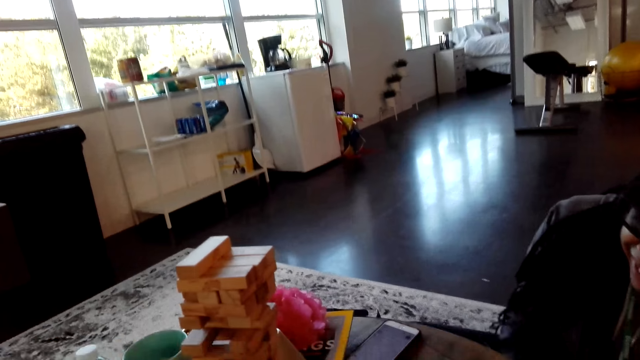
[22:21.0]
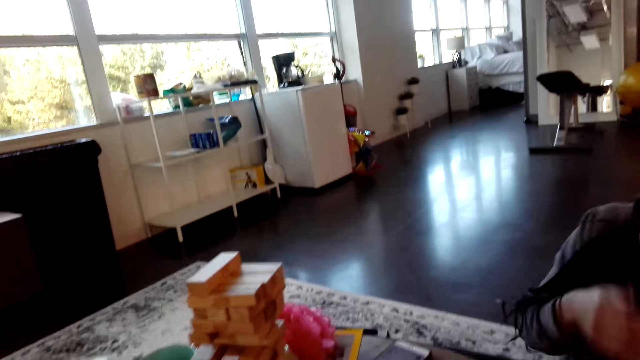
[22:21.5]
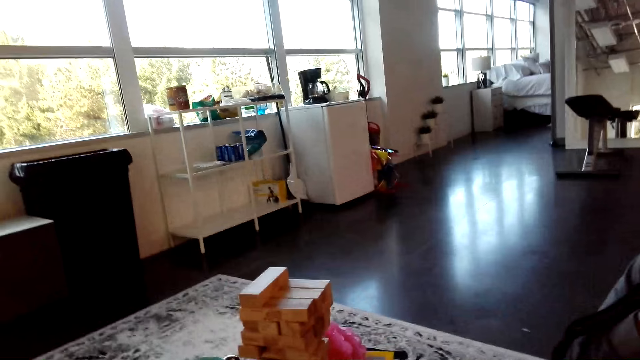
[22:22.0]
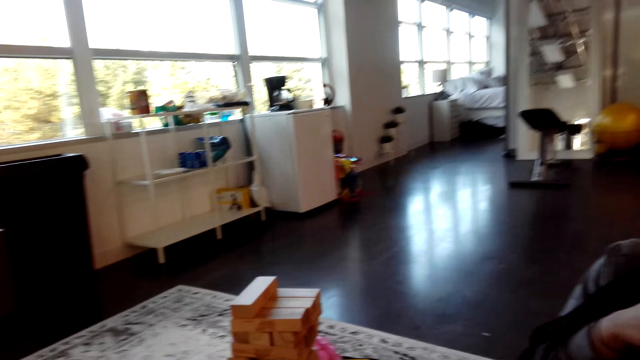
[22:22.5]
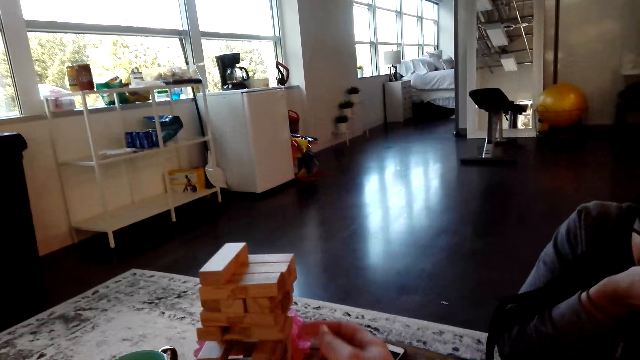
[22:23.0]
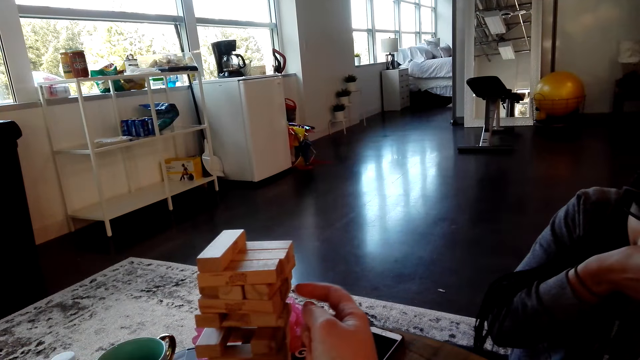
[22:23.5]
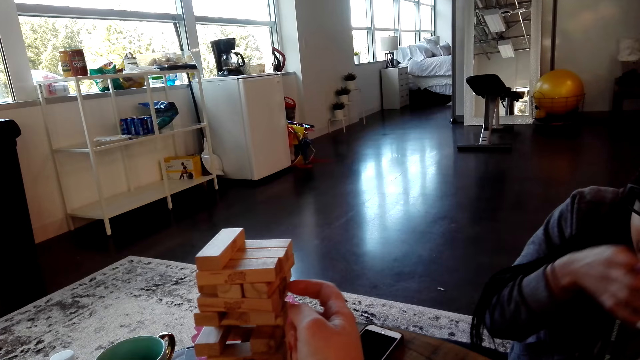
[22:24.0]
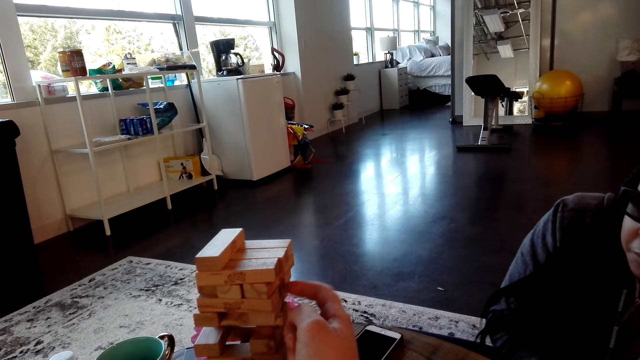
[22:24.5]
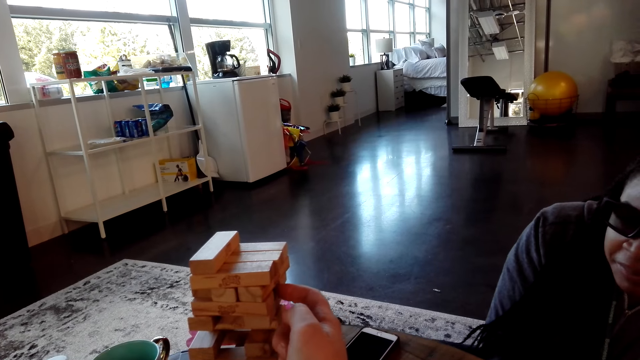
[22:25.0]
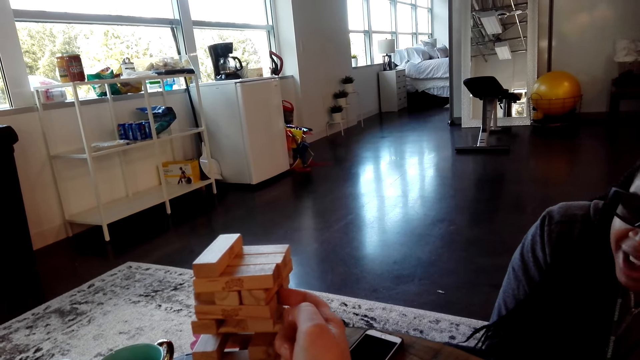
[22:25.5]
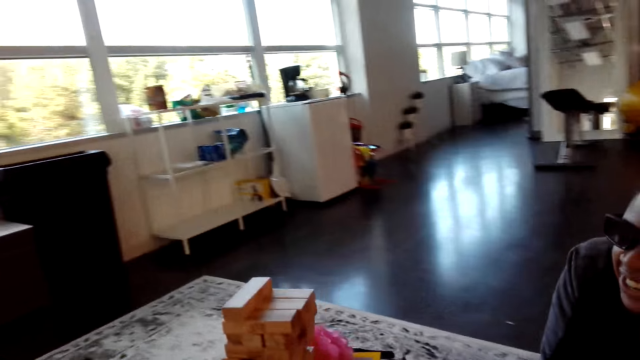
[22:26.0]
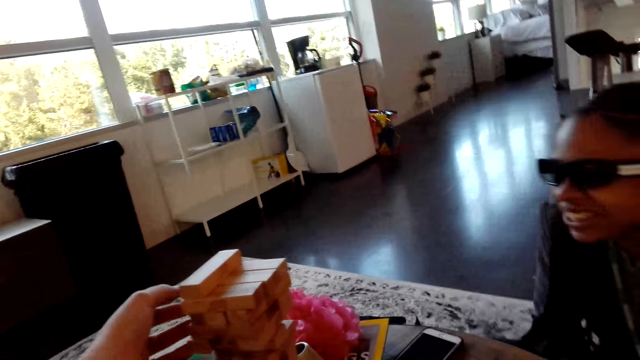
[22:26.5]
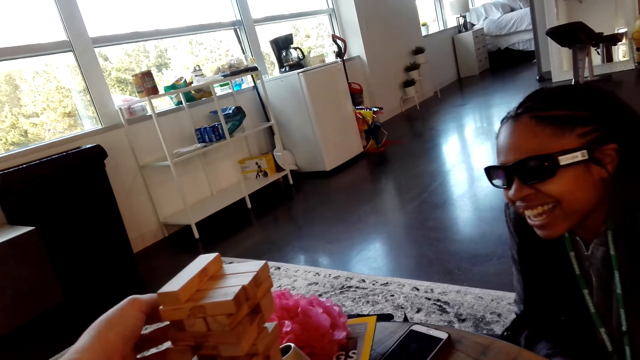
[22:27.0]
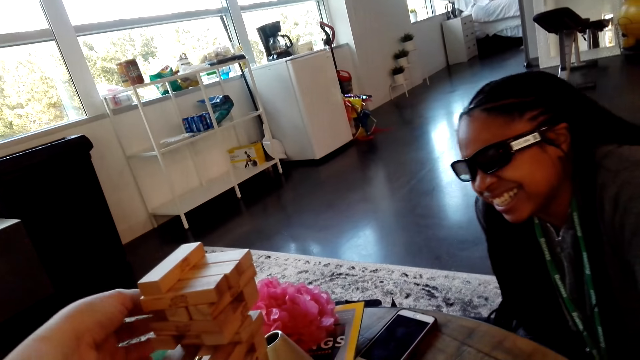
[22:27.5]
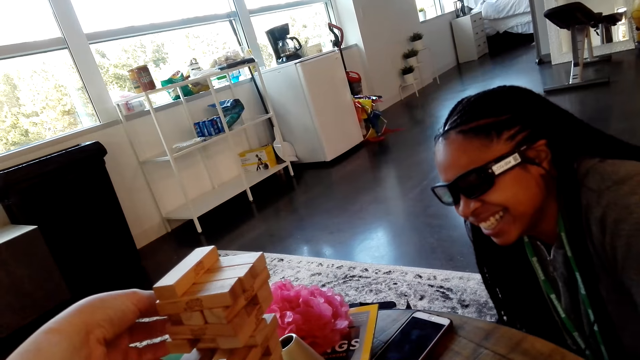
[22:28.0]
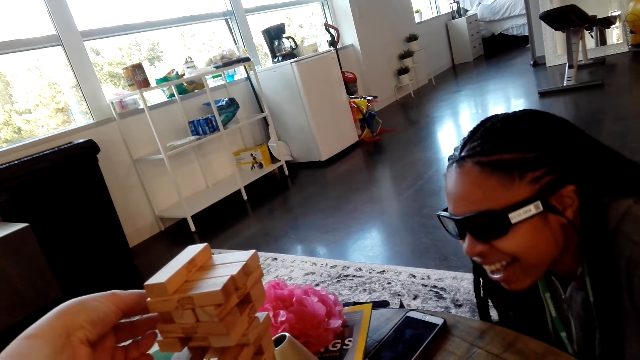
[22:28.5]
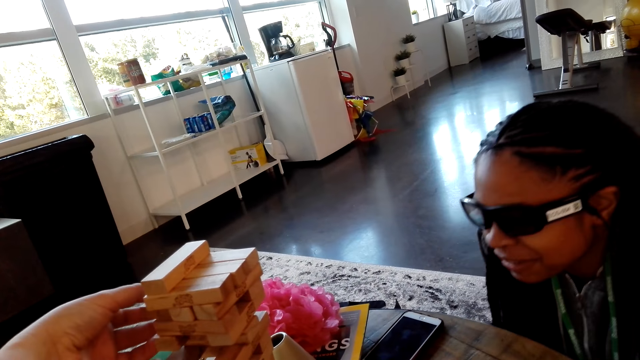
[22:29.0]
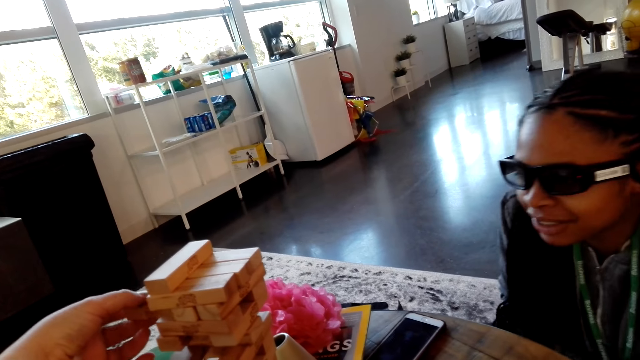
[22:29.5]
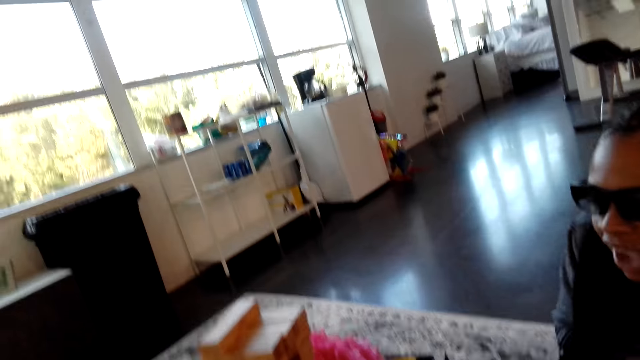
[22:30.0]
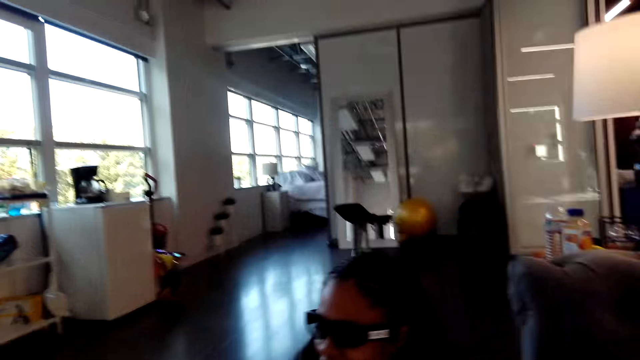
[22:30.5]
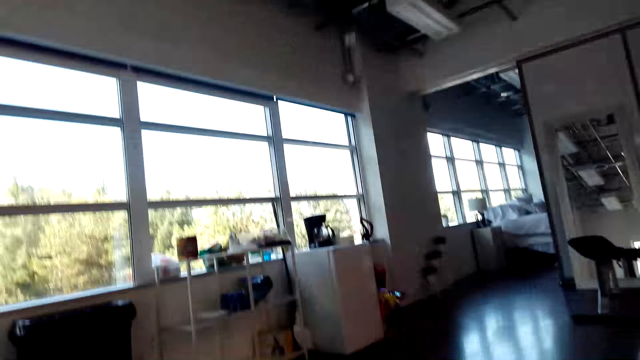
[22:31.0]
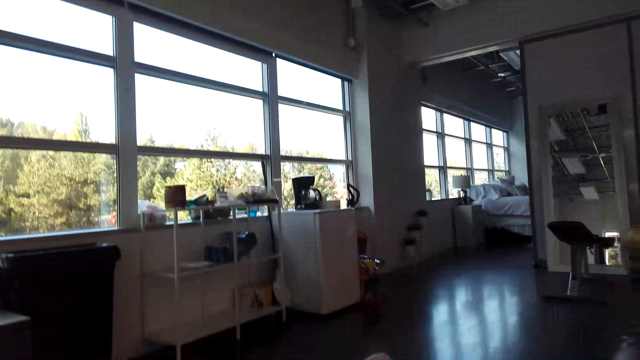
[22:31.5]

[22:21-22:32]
The camera wearer removes a block. They hit the blocks. They pick a block from the tower.

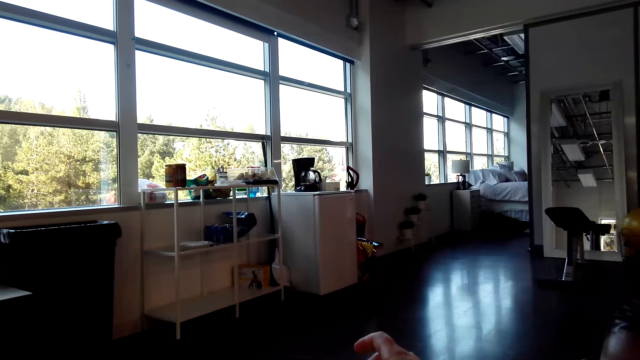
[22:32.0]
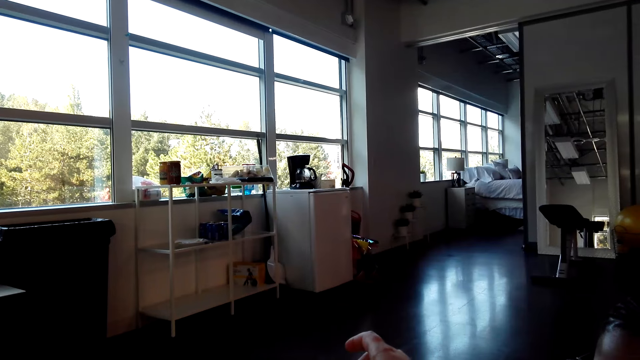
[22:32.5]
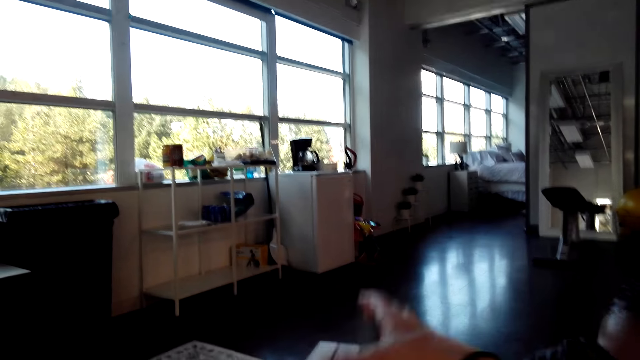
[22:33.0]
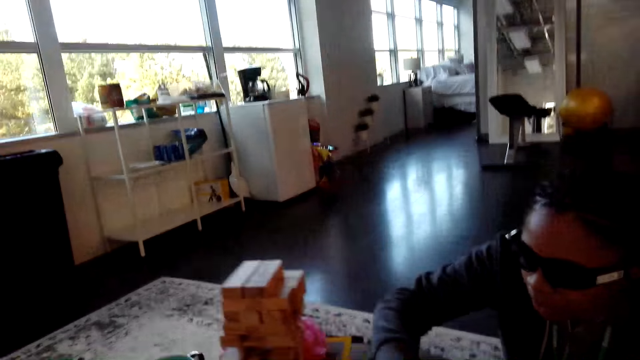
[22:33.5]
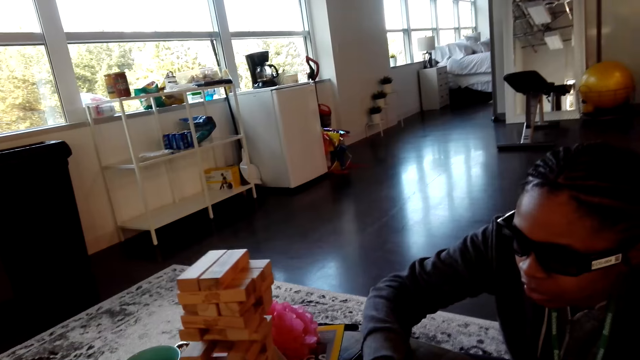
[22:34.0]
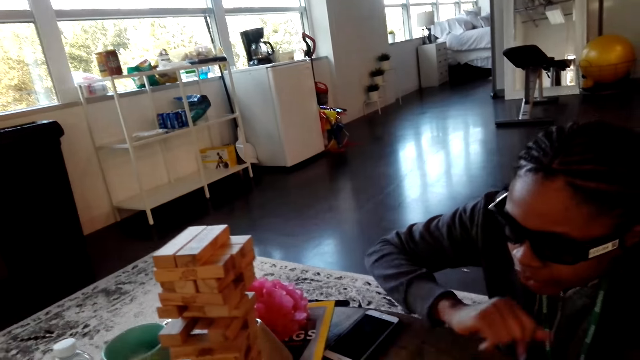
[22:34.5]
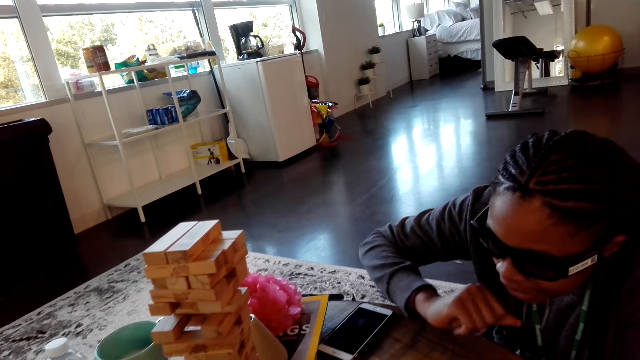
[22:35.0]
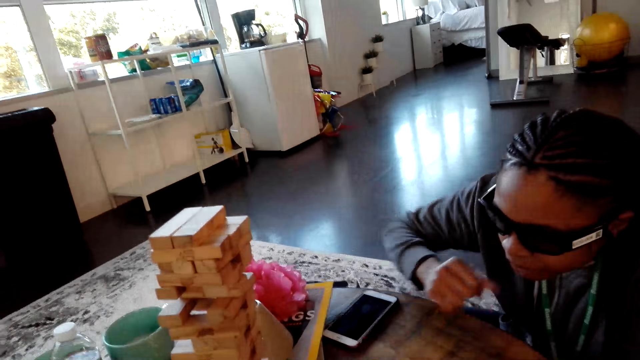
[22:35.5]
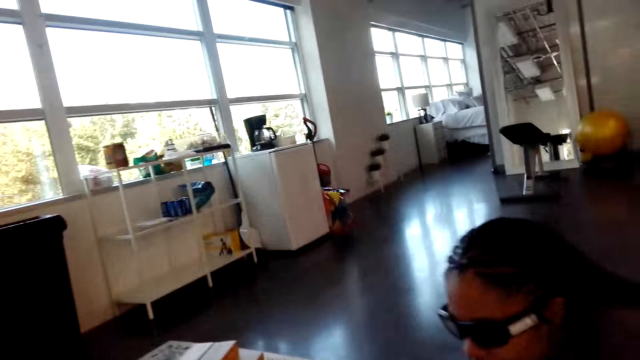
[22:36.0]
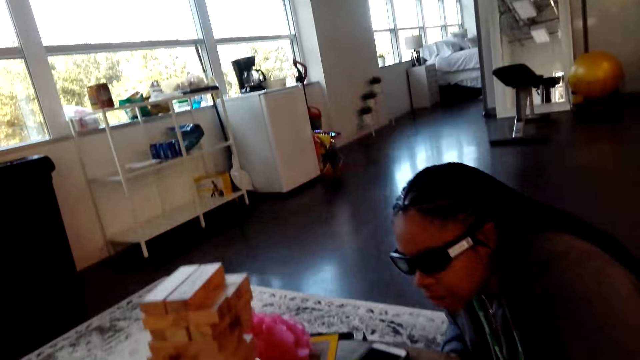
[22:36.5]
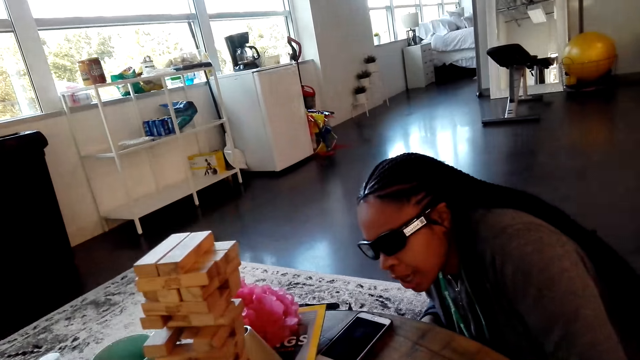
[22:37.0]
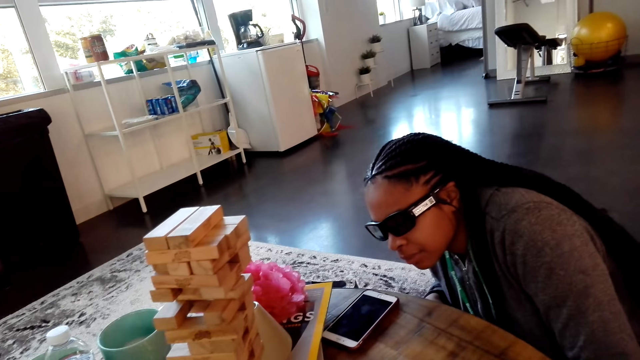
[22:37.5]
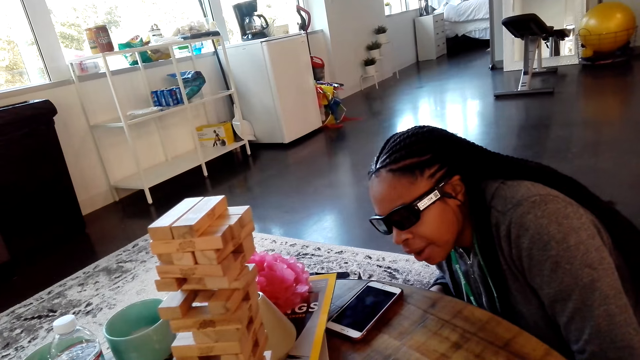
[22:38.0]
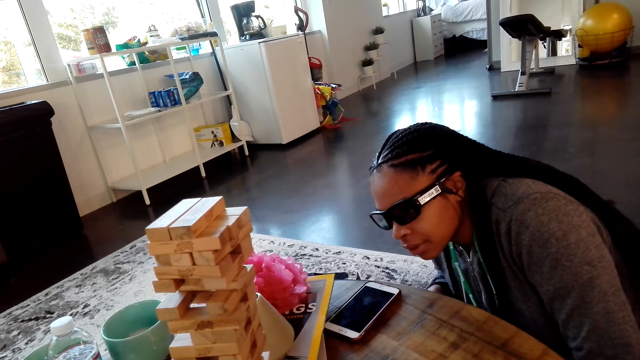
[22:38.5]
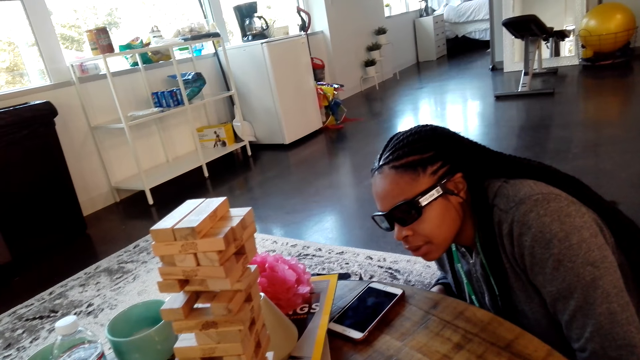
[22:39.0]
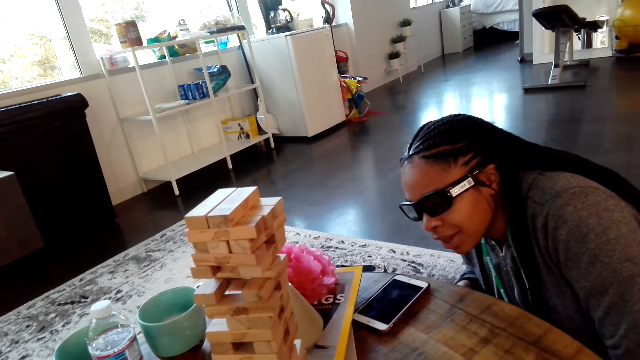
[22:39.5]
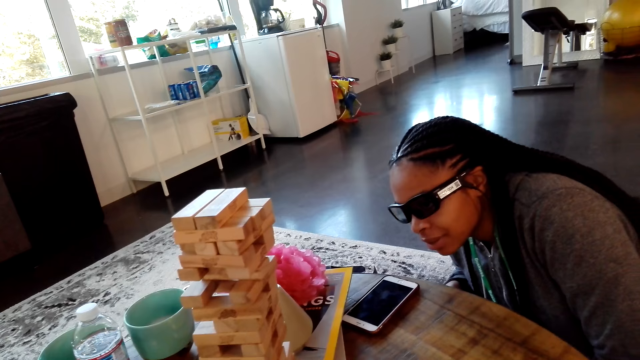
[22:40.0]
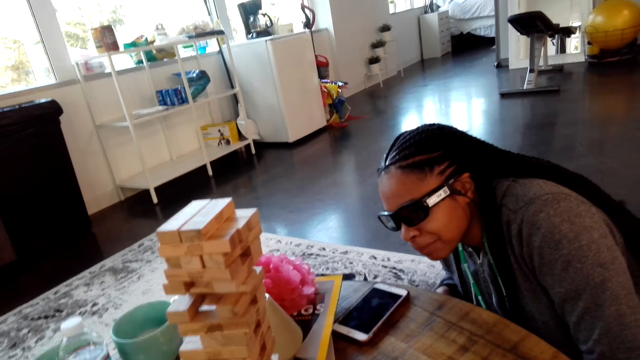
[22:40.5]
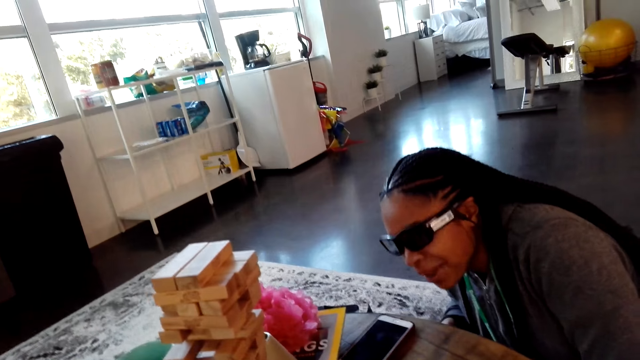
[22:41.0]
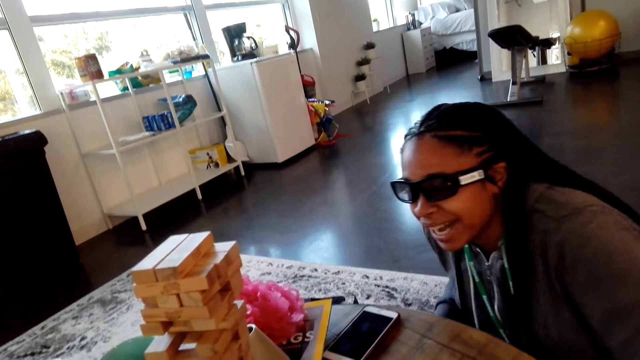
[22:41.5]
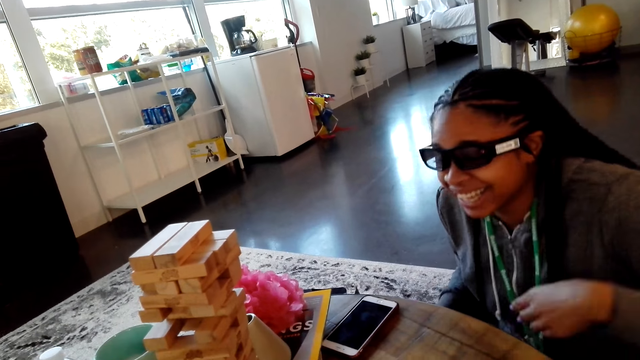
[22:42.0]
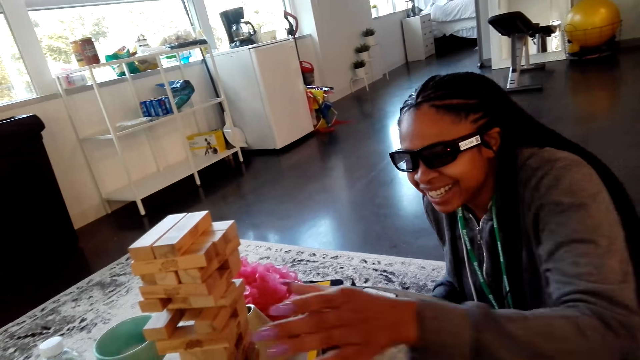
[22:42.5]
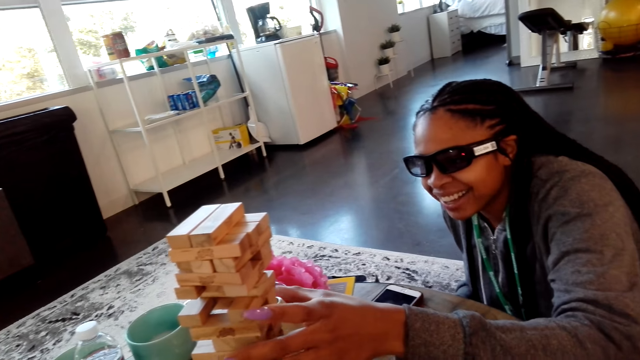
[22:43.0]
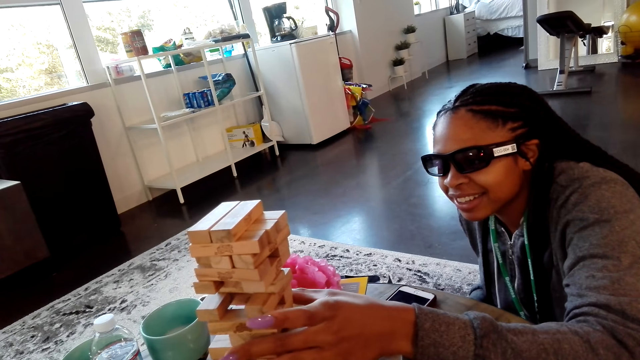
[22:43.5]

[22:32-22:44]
The camera wearer places the block on the tower. A woman looks at the blocks. The camera wearer dialogues with the woman.
